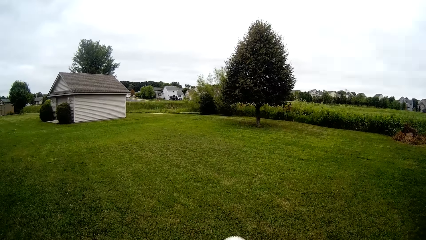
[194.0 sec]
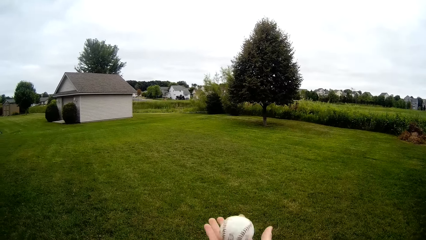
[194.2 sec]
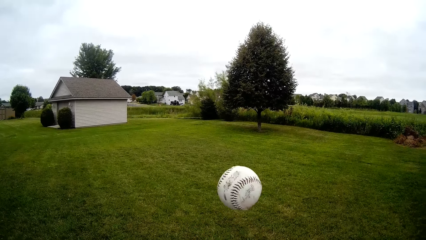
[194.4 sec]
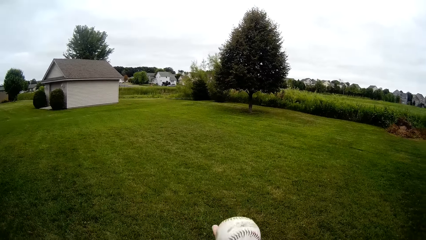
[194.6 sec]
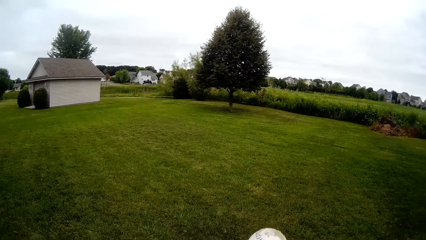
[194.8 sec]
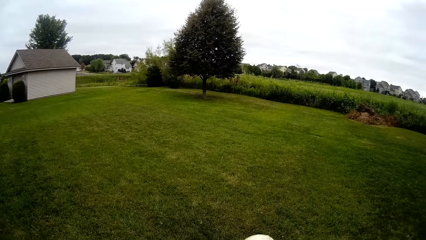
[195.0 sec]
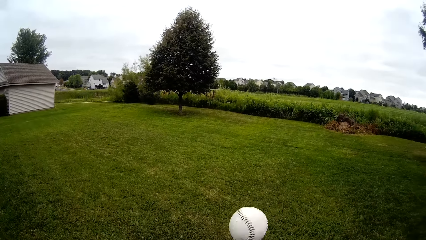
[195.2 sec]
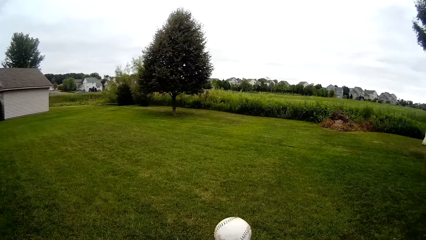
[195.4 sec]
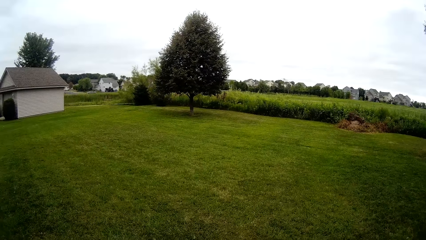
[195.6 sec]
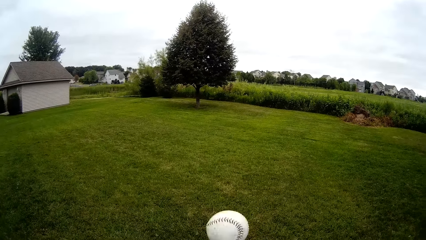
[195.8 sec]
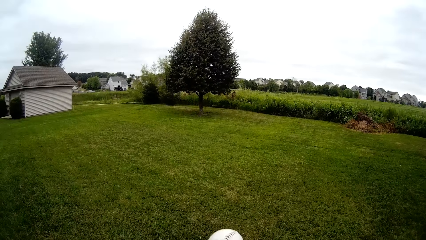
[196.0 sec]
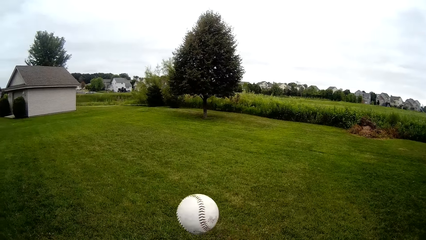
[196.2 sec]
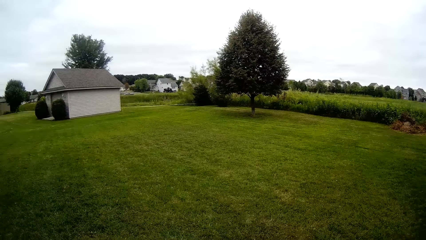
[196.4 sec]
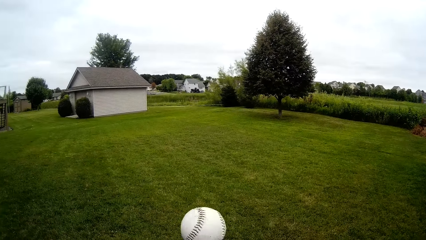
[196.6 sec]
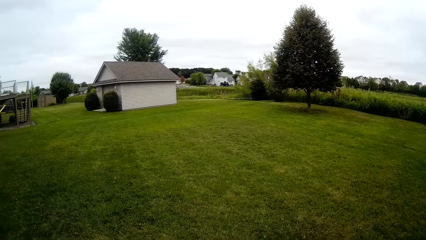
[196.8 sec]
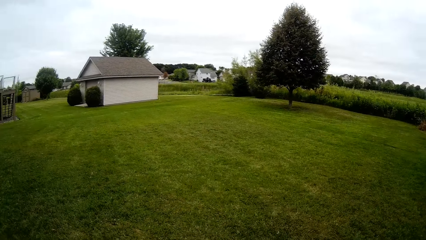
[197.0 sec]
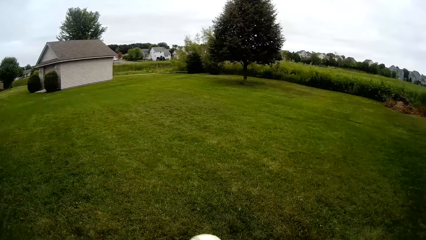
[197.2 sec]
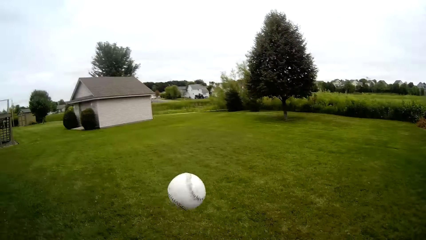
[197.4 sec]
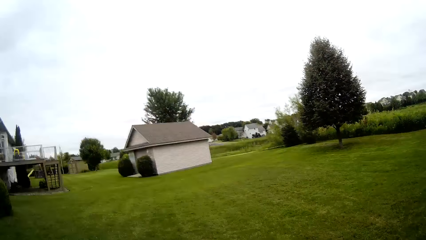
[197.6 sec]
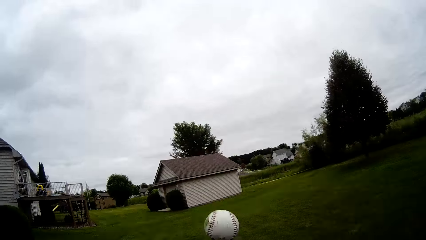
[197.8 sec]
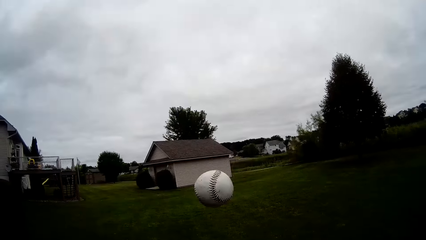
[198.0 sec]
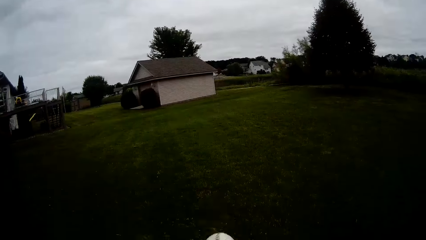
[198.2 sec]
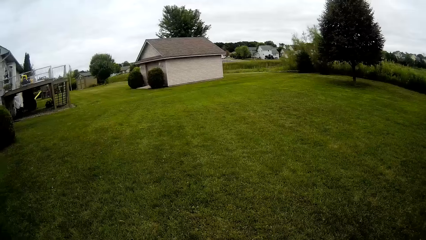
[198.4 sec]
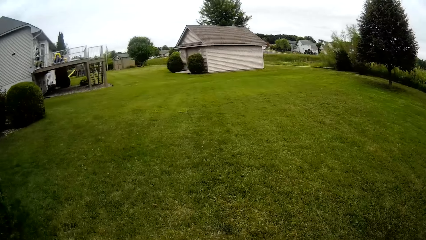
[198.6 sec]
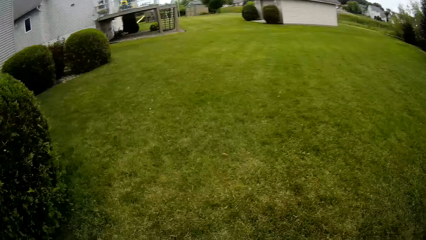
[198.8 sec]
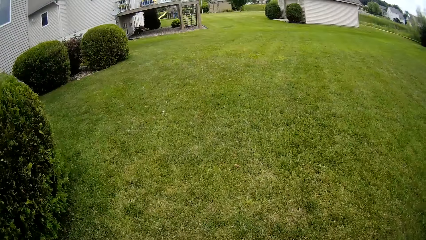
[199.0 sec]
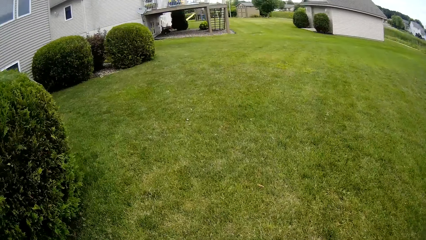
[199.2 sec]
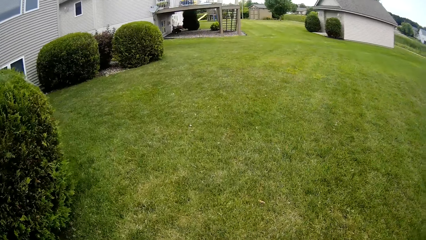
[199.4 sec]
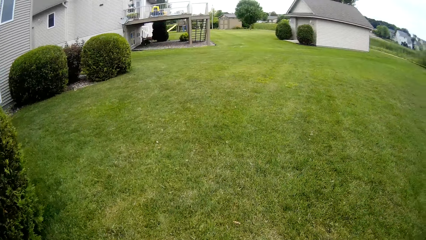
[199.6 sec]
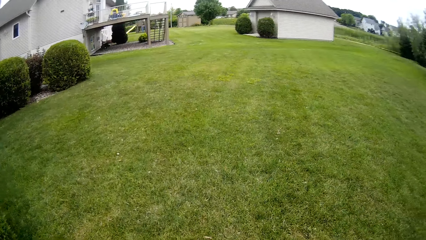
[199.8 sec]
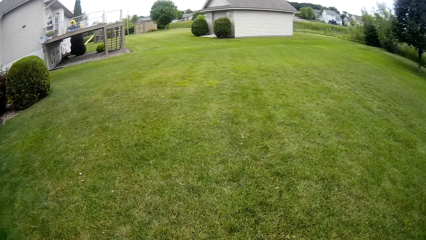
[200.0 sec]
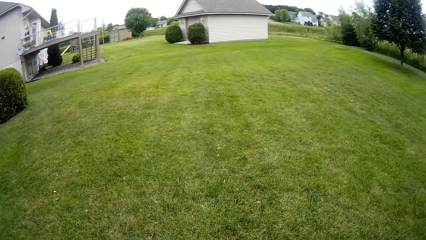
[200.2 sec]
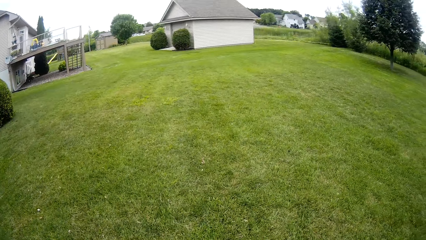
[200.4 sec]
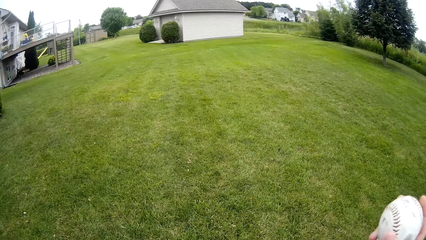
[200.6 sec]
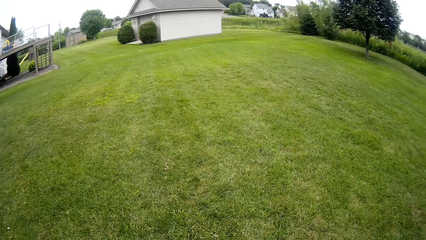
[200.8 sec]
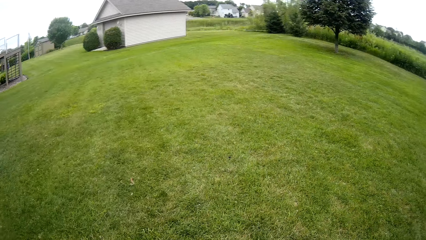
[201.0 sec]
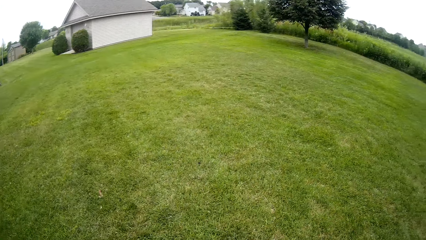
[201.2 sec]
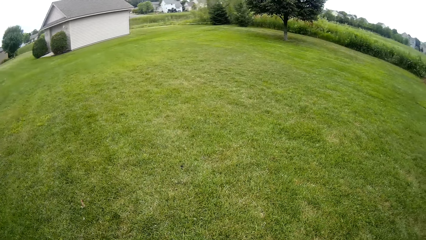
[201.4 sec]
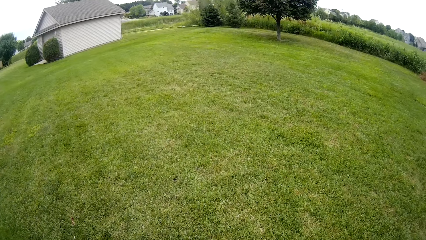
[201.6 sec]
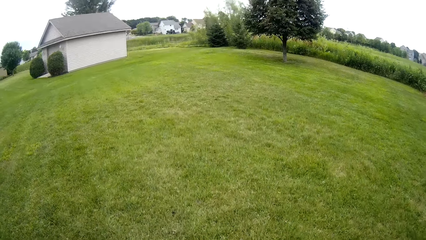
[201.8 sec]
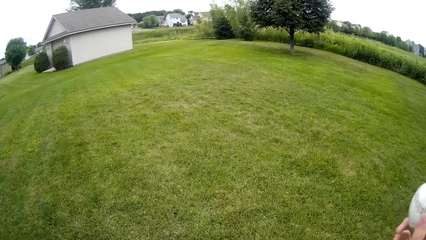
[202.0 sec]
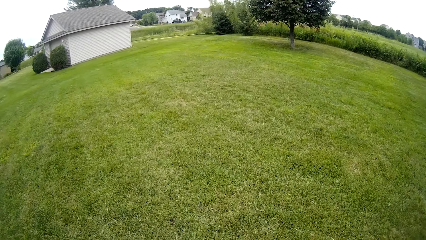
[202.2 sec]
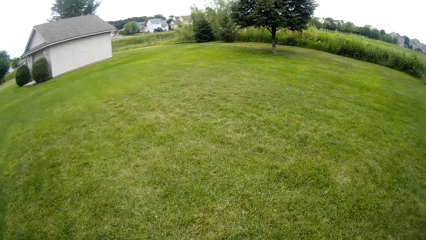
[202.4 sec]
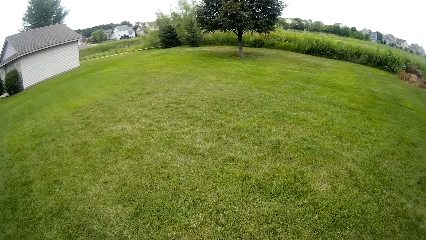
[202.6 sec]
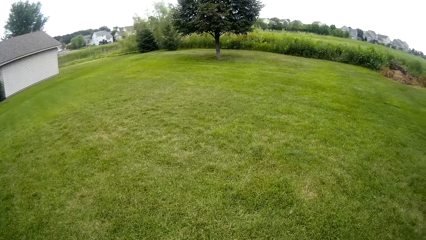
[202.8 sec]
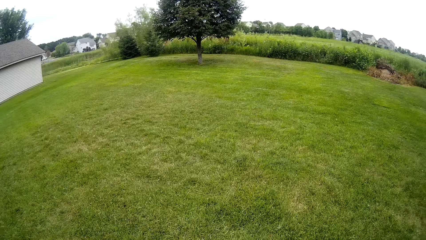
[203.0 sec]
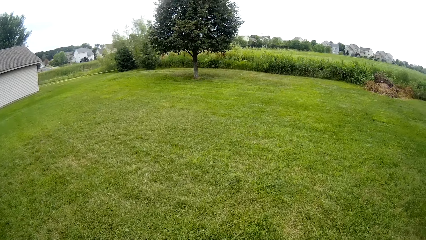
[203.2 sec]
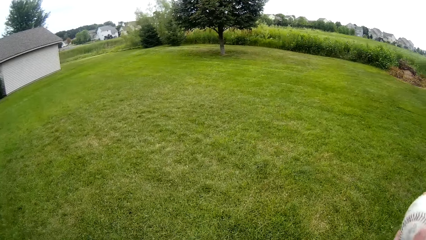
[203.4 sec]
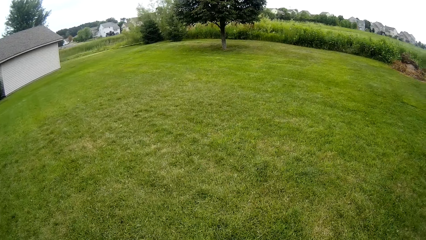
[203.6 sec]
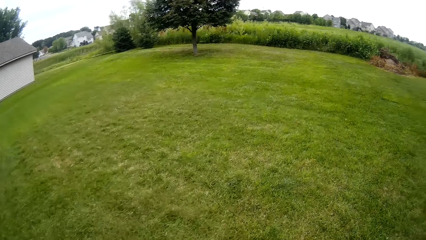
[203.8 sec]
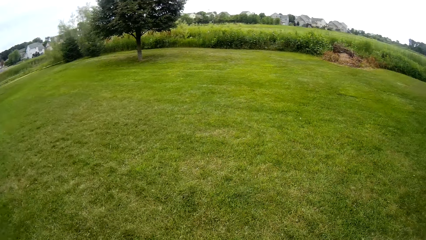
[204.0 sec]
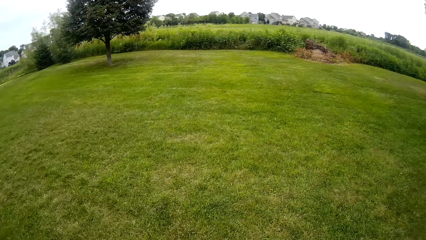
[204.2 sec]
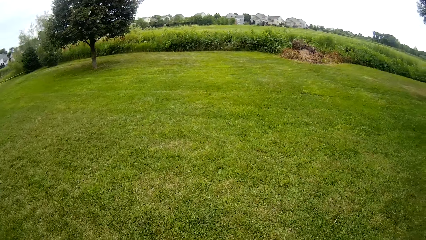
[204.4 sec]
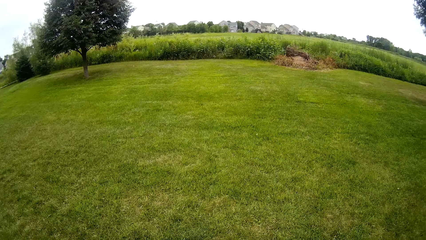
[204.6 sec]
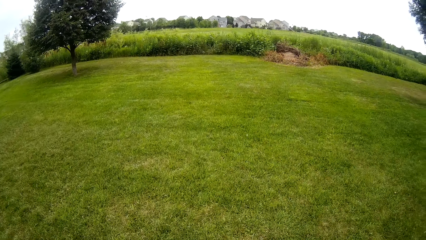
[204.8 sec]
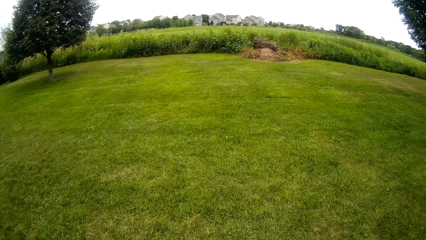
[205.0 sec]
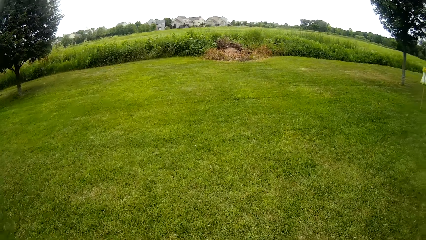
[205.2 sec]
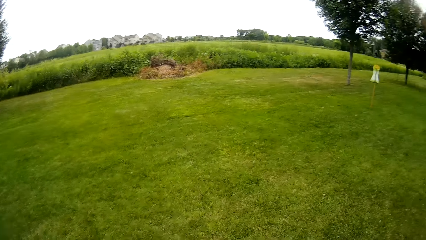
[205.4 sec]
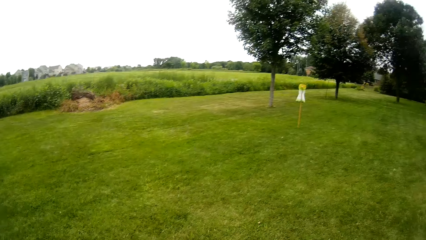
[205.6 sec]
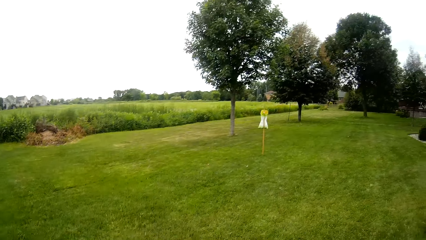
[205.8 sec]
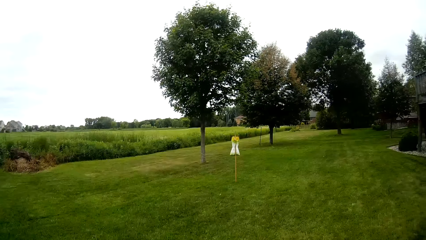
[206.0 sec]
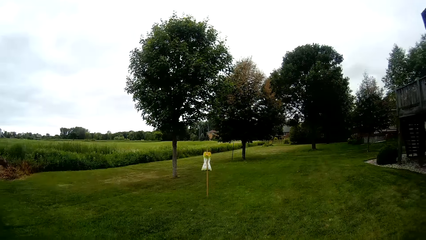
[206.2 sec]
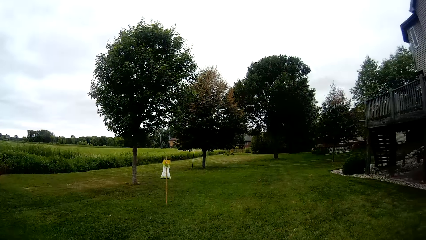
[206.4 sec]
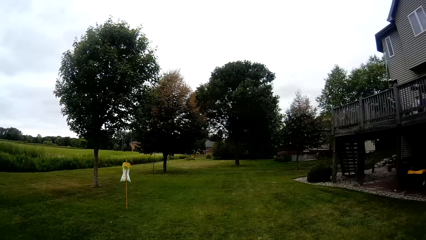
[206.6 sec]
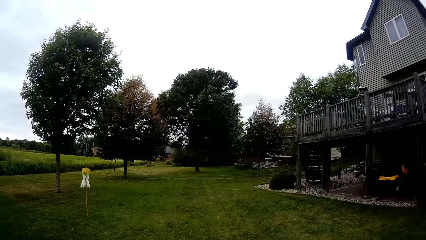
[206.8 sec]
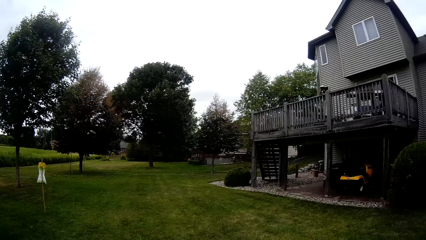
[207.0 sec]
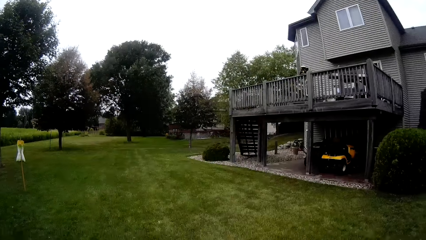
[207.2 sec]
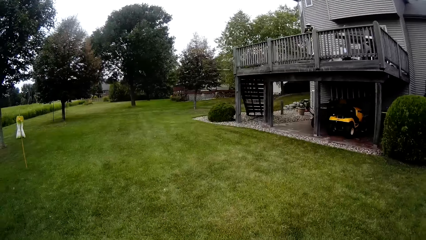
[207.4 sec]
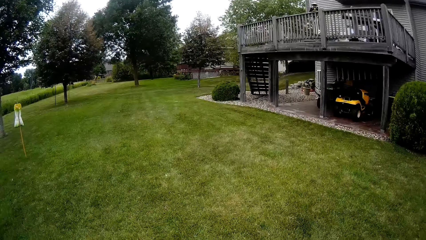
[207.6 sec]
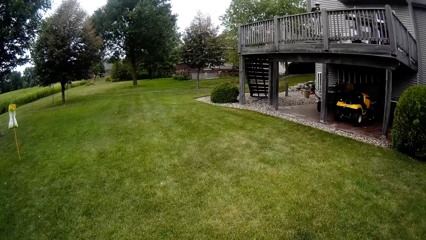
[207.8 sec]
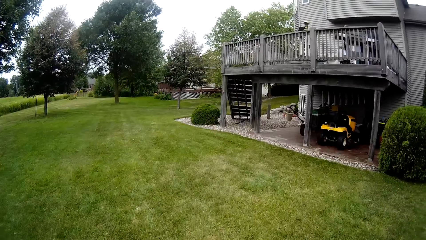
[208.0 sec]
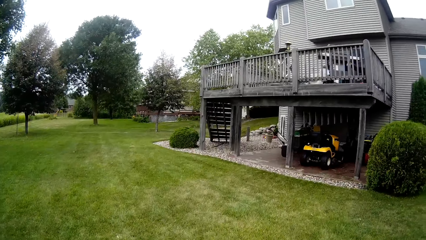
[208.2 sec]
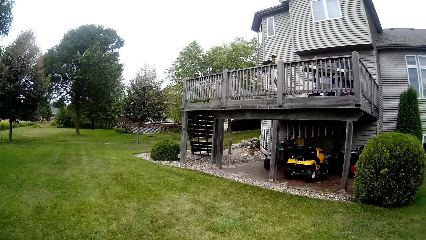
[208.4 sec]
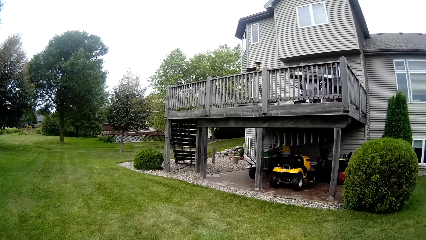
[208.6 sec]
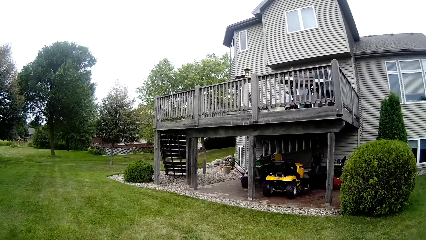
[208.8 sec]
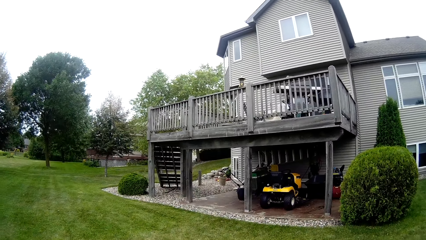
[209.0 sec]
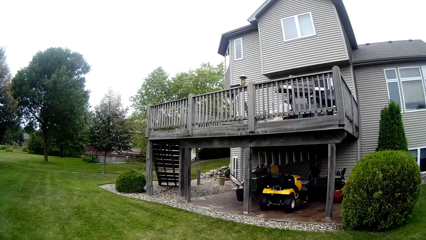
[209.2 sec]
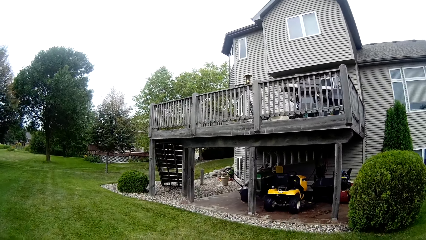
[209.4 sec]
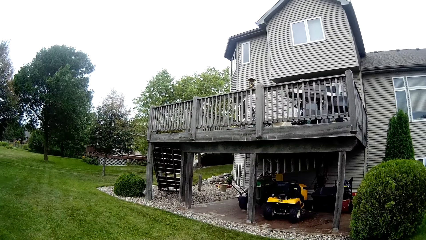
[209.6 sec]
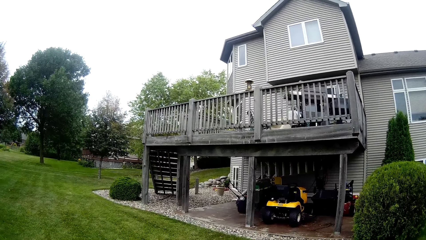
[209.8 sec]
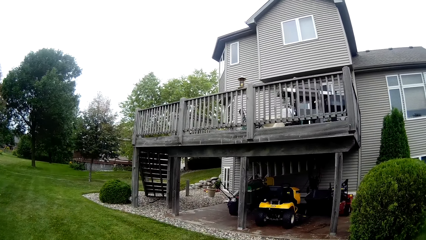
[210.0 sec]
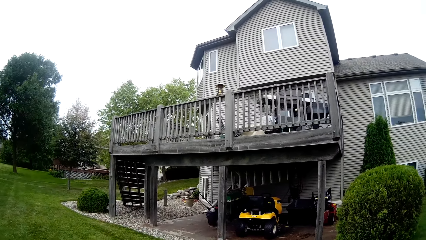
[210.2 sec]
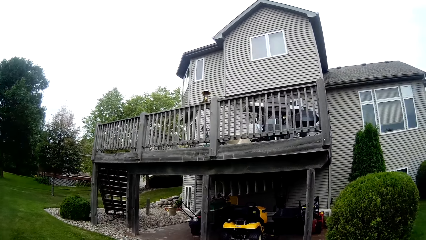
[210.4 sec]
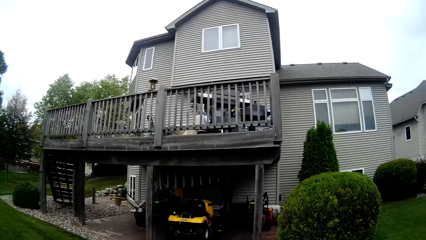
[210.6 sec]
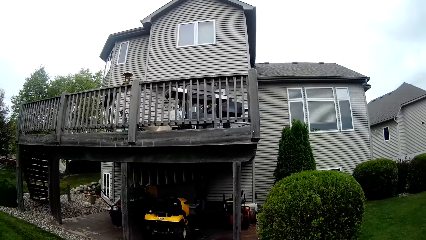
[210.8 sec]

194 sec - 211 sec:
The camera wearer bounces the baseball on his right hand repeatedly. He throws the baseball into the air and catches the baseball. He walks around the lawn. He throws the baseball onto his left hand with his right hand repeatedly. He looks around.
